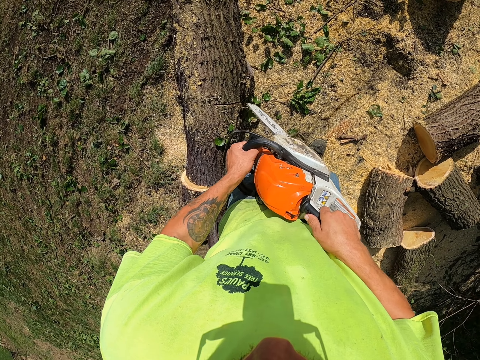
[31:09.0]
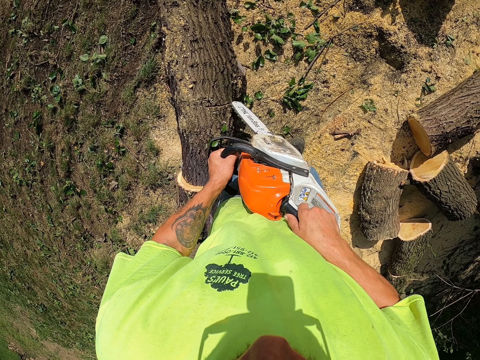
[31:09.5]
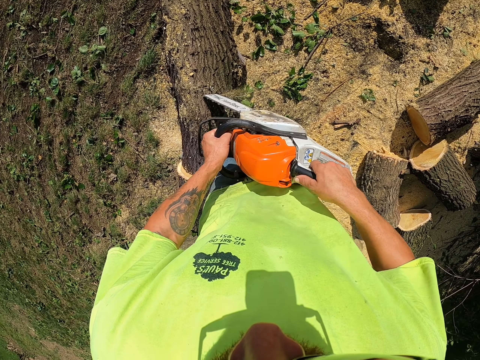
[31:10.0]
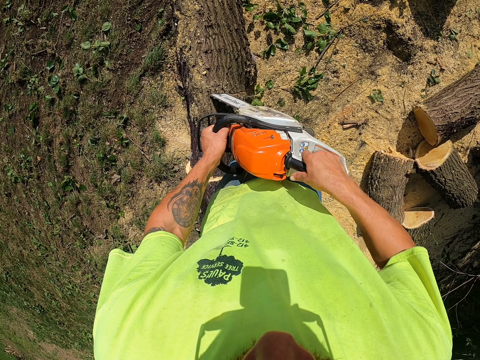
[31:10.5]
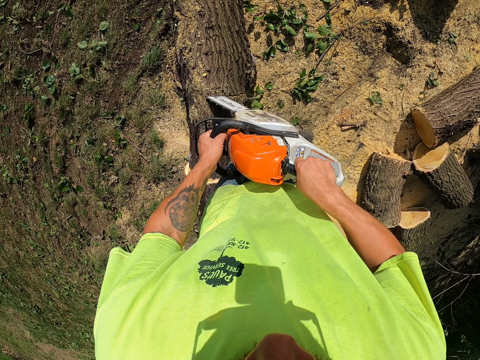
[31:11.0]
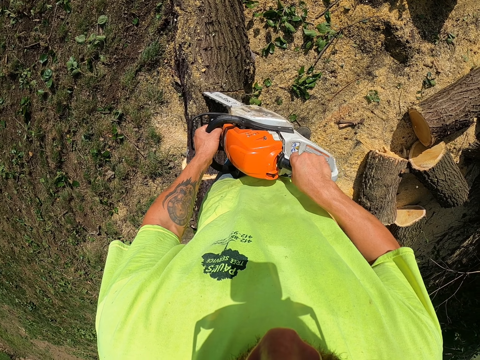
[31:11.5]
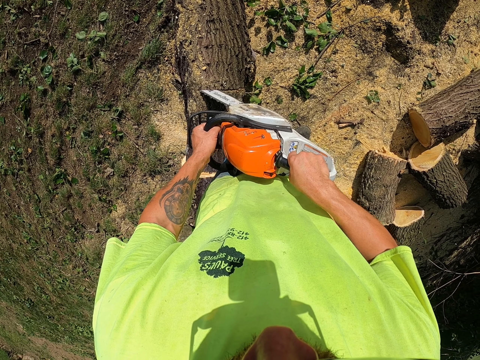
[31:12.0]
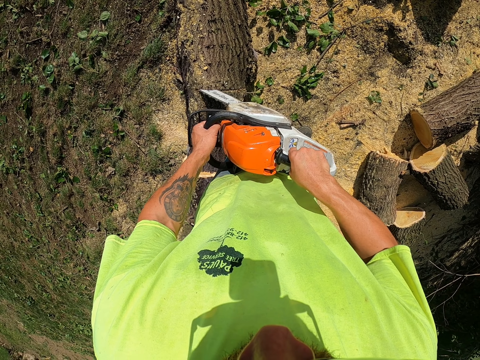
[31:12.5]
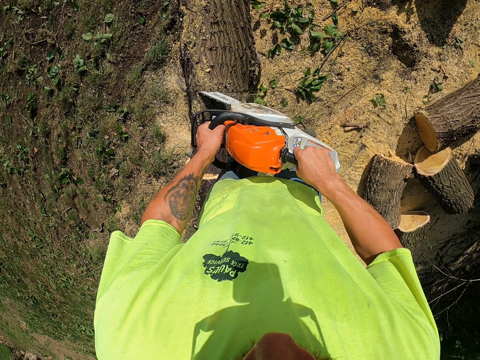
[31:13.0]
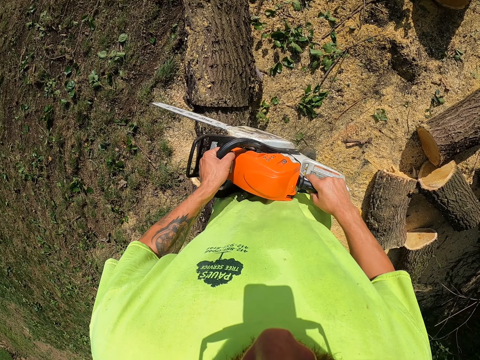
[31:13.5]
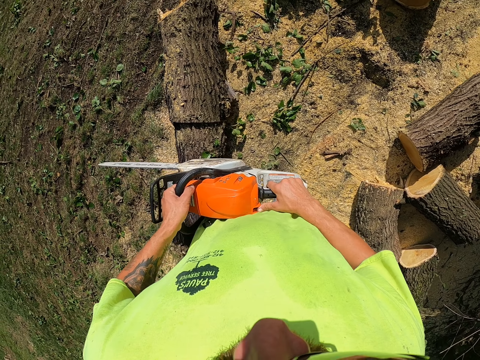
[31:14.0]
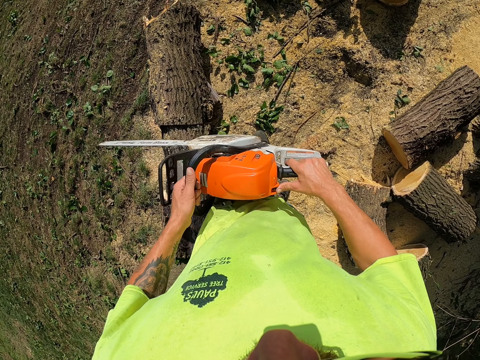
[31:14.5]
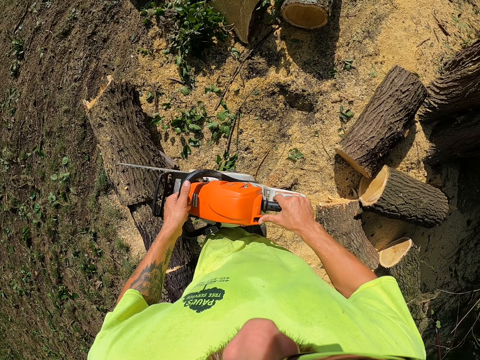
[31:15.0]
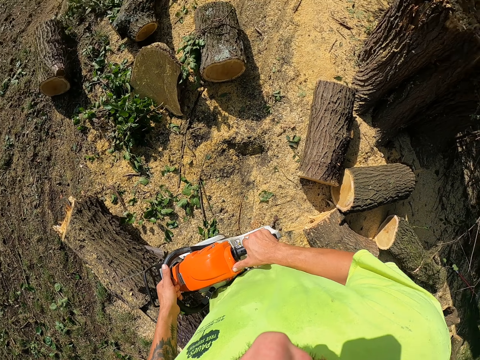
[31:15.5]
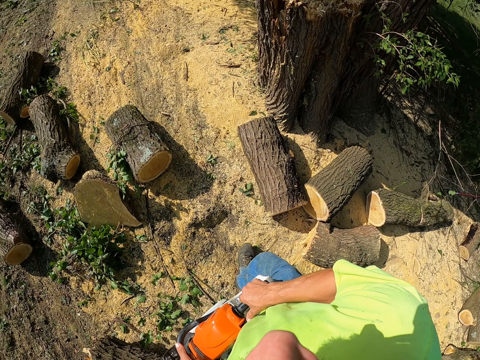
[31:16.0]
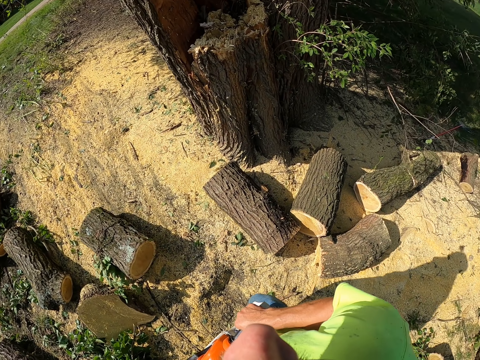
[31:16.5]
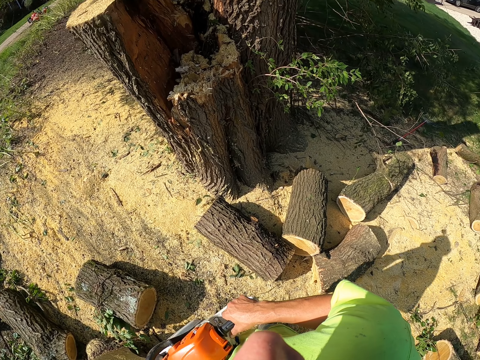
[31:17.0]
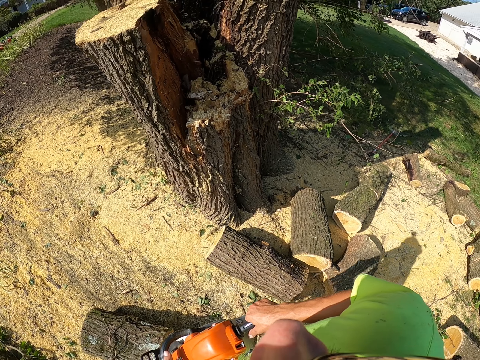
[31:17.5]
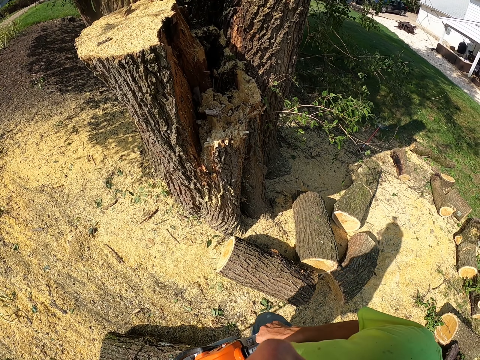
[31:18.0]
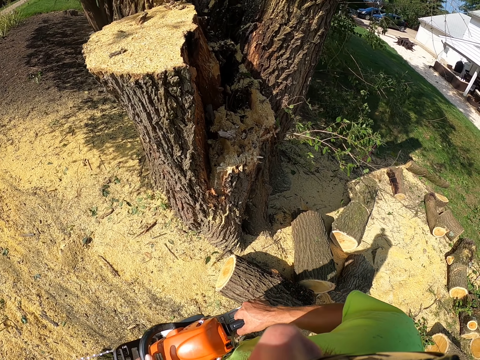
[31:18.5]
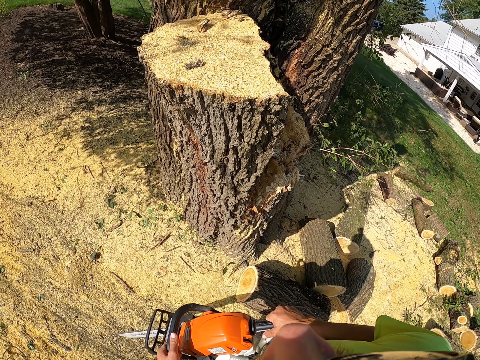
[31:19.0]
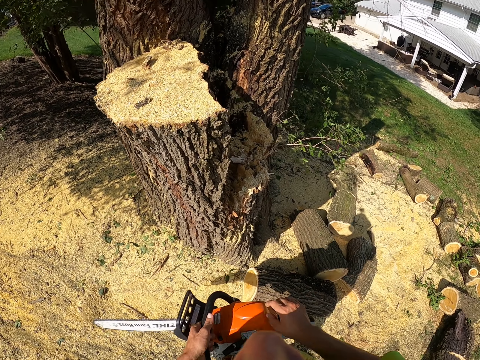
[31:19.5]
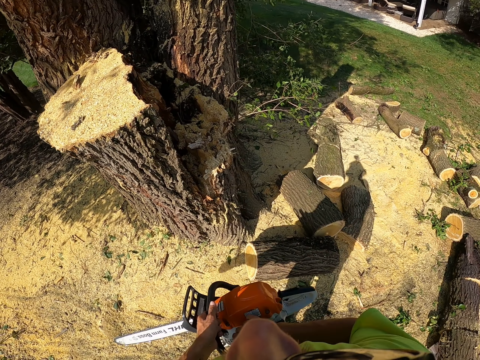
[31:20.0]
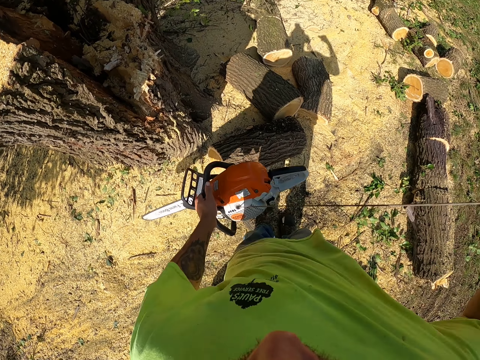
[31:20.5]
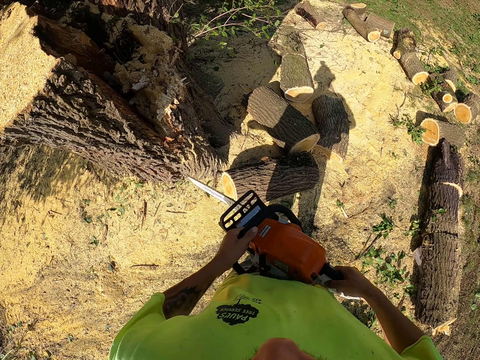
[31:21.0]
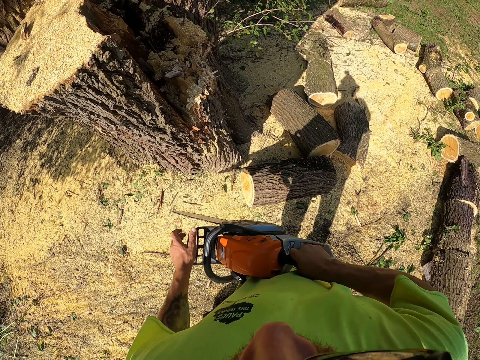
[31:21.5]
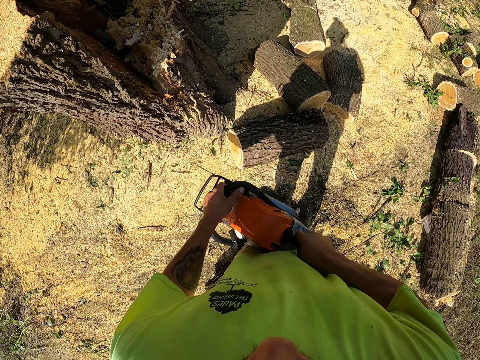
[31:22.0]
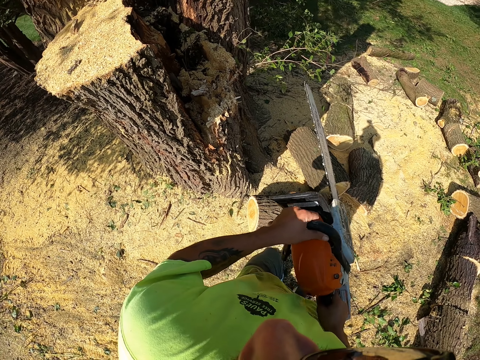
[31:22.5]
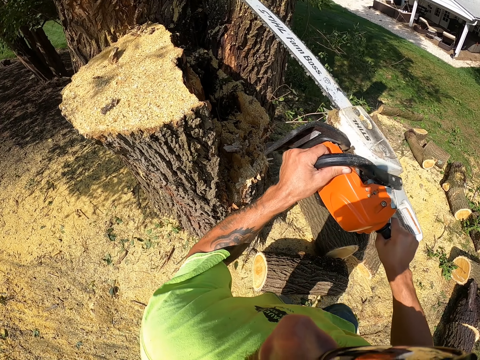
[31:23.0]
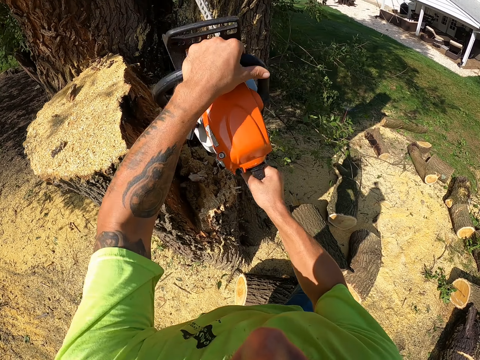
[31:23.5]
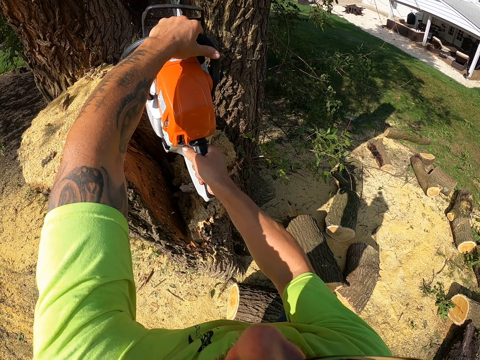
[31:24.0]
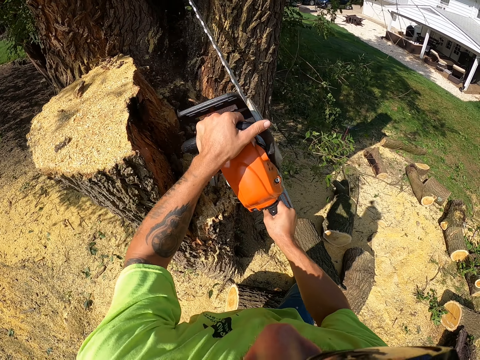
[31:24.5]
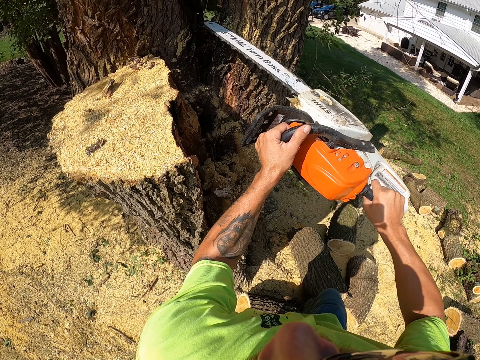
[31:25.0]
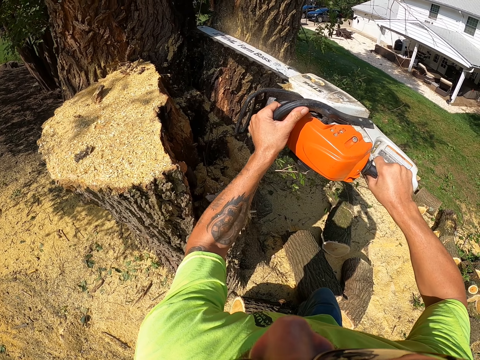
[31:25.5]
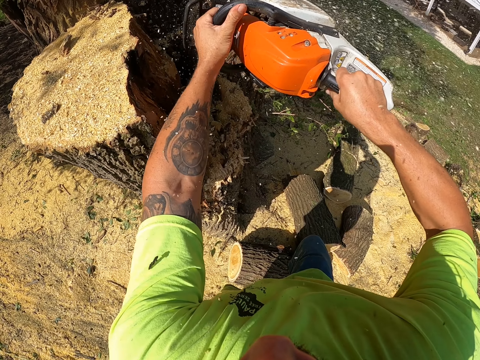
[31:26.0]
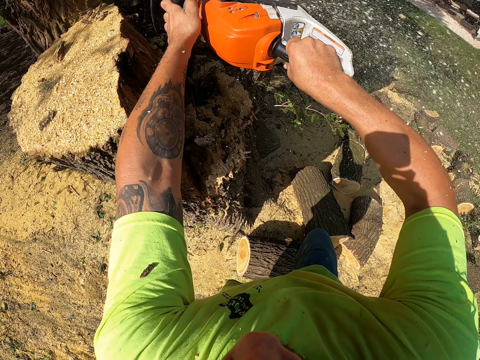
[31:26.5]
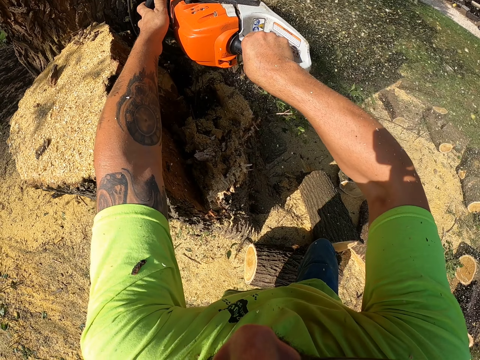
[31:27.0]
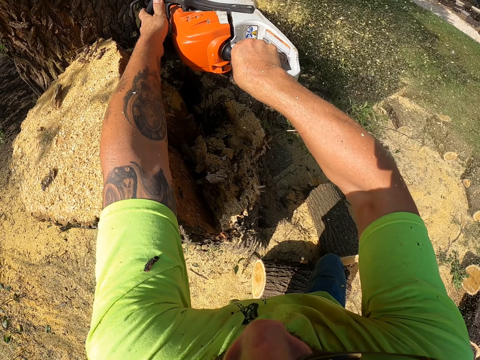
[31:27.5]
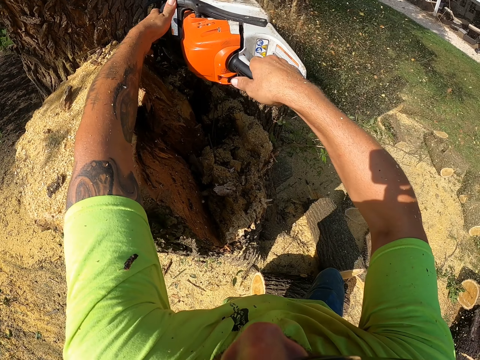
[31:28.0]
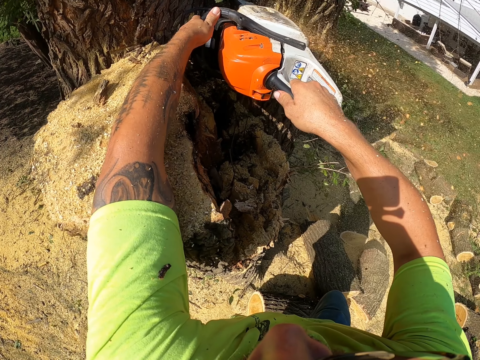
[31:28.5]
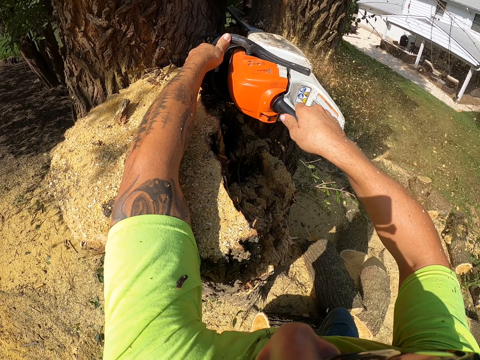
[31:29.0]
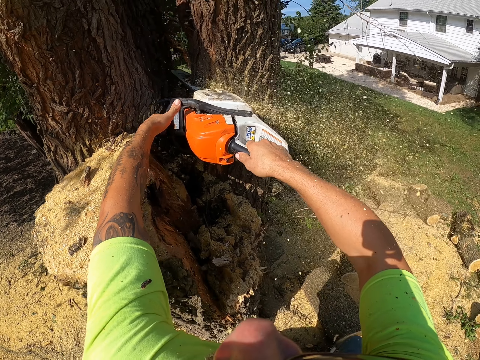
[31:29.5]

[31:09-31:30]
The camera wearer walks around slowly. He starts the chain saw with the rope in his right hand. He cuts a tree with the chain saw in both hands.

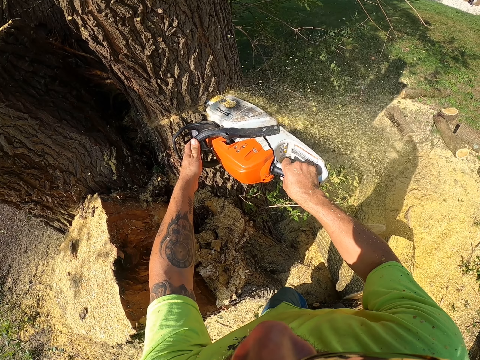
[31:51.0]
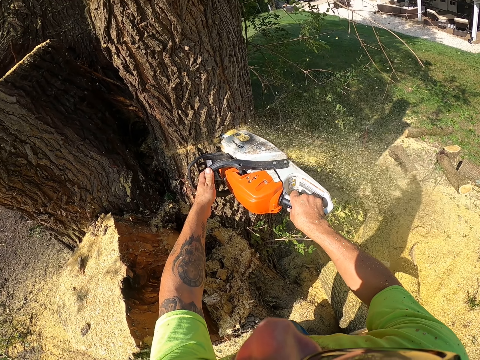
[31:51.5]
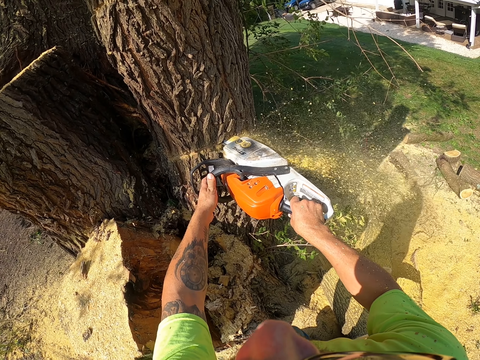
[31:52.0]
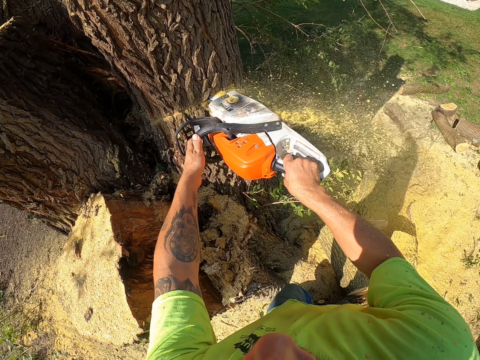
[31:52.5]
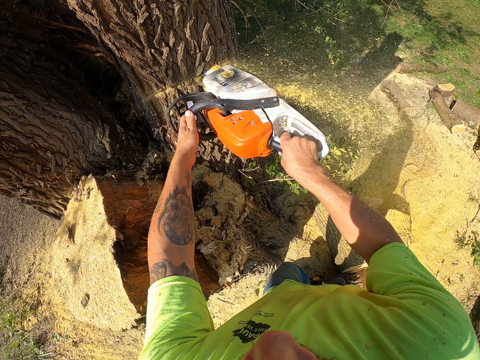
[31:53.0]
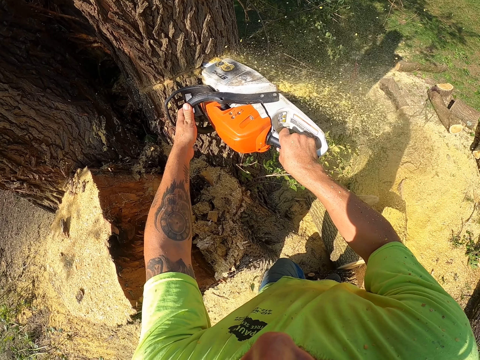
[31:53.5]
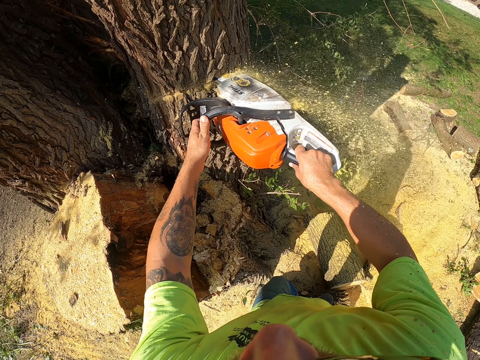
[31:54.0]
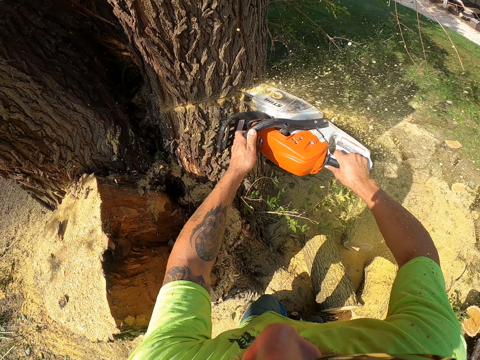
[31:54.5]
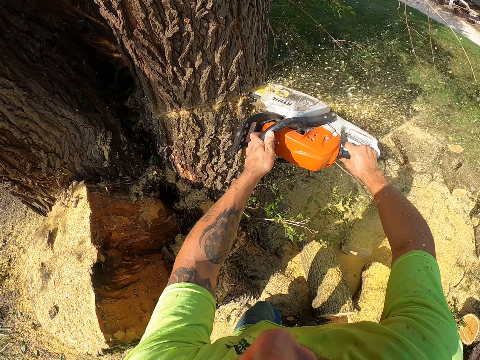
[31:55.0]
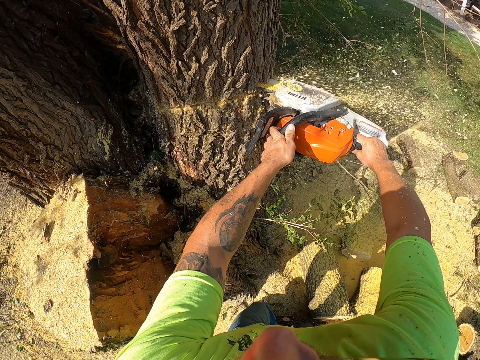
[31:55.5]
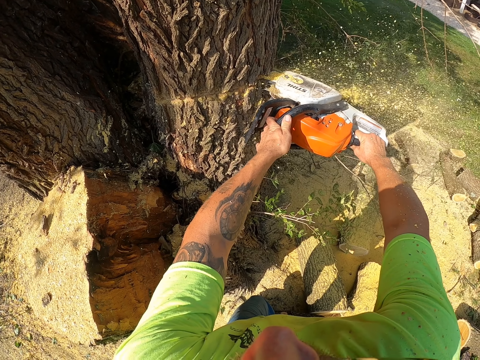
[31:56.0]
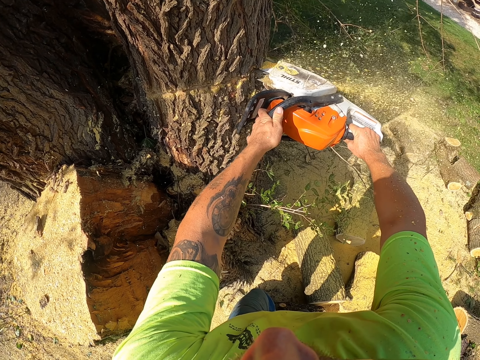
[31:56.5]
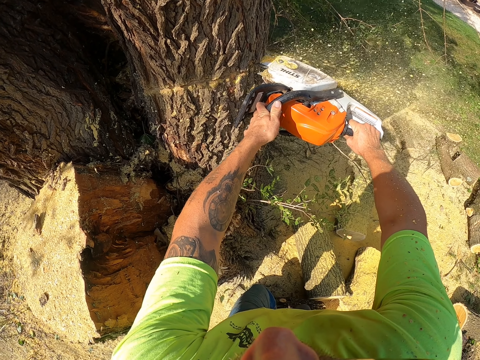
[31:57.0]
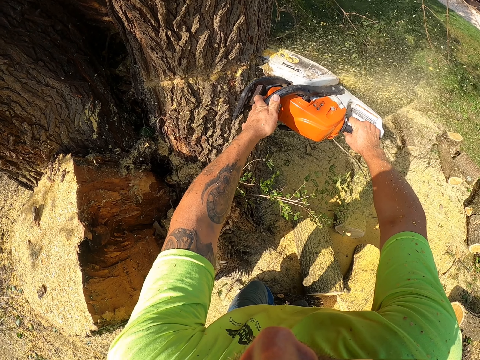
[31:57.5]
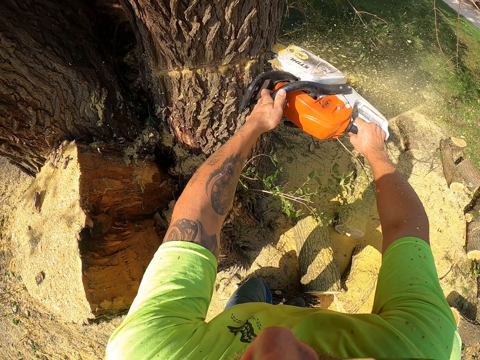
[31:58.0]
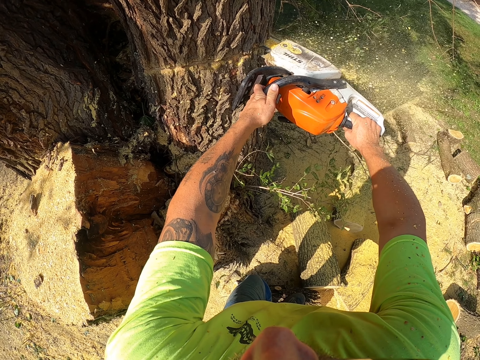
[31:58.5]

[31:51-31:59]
The camera wearer cuts a tree branch with a powersaw.
